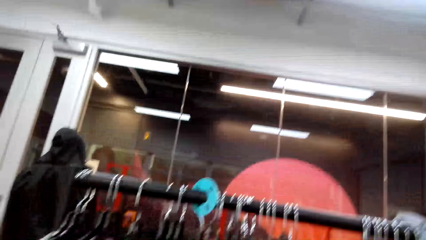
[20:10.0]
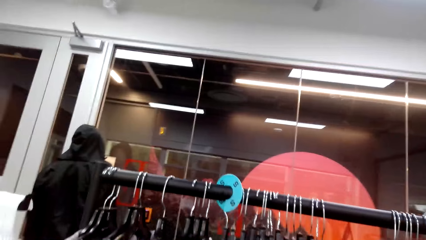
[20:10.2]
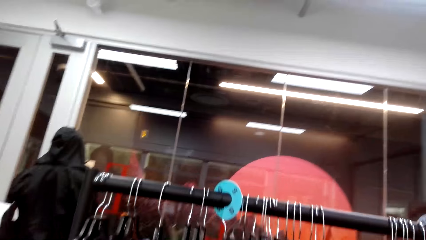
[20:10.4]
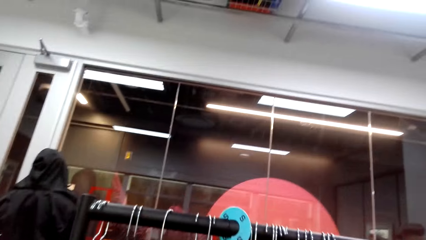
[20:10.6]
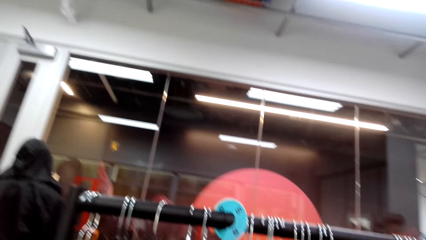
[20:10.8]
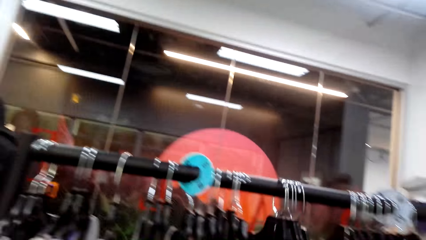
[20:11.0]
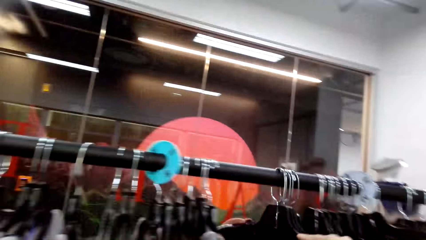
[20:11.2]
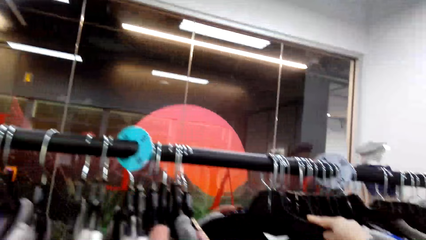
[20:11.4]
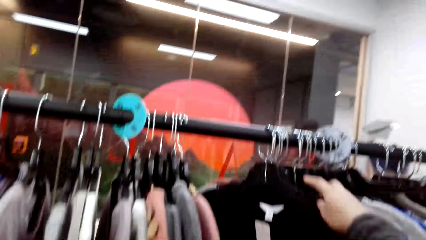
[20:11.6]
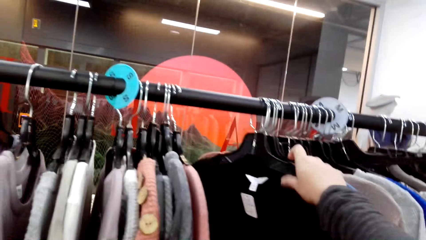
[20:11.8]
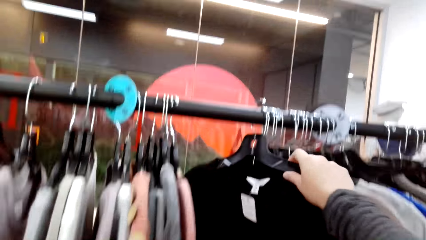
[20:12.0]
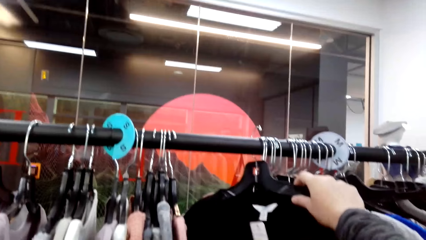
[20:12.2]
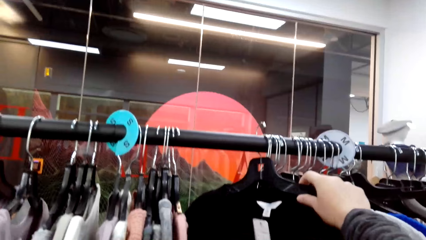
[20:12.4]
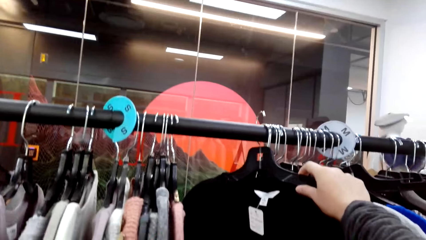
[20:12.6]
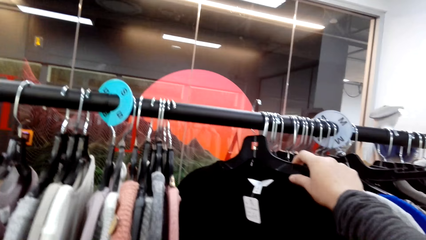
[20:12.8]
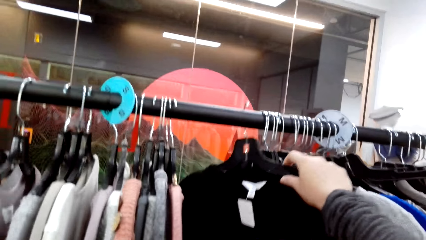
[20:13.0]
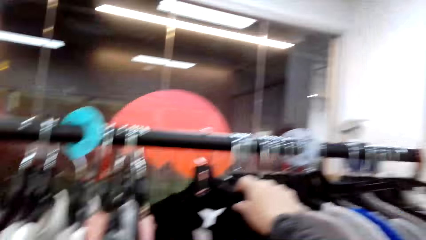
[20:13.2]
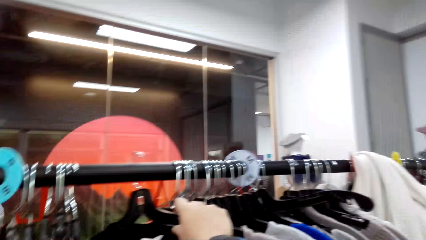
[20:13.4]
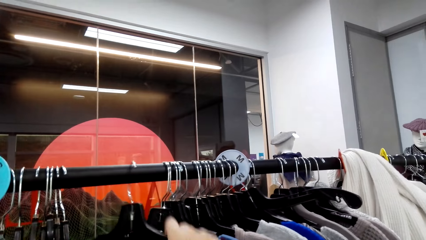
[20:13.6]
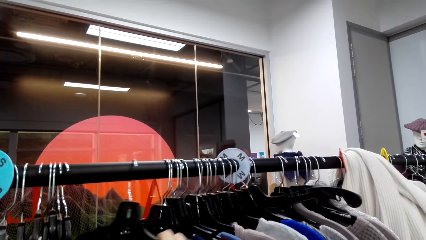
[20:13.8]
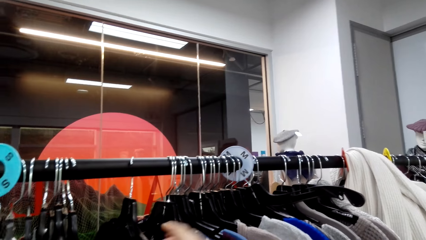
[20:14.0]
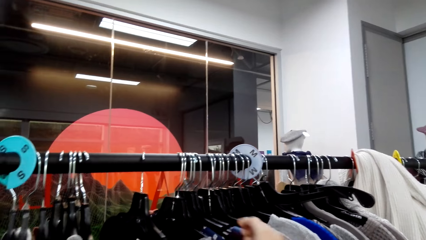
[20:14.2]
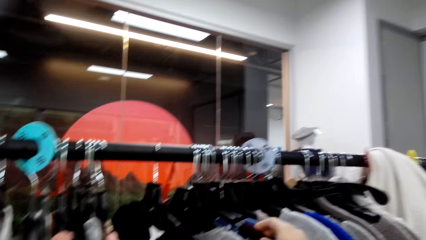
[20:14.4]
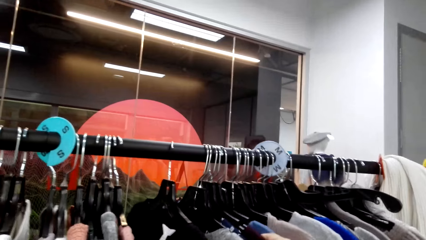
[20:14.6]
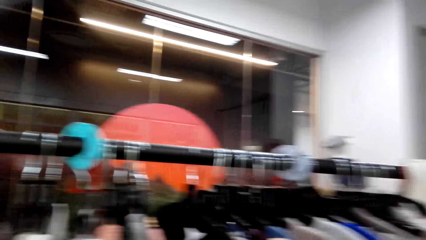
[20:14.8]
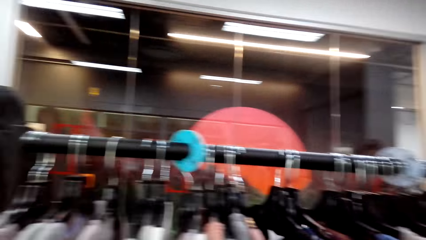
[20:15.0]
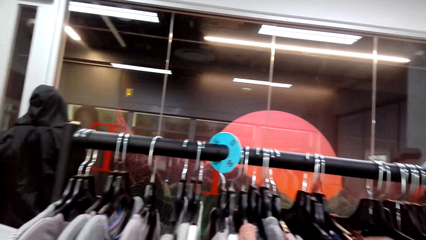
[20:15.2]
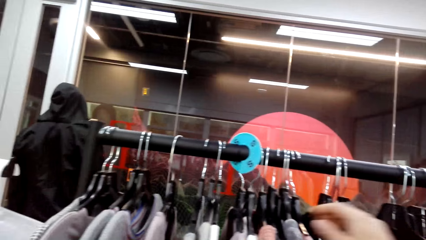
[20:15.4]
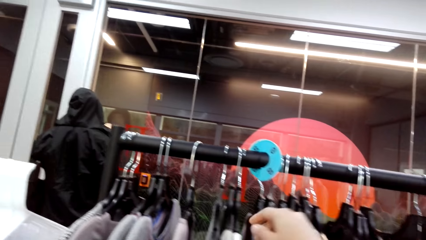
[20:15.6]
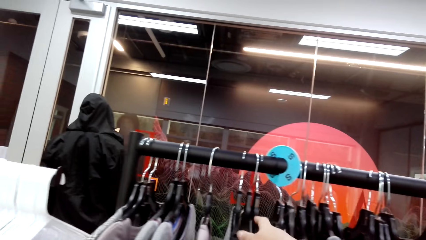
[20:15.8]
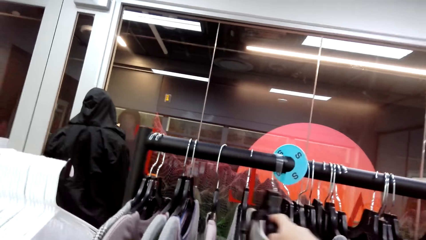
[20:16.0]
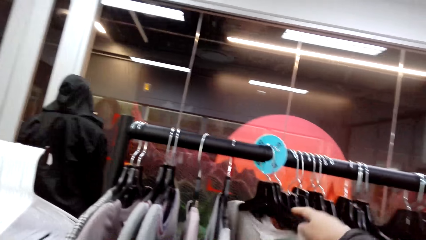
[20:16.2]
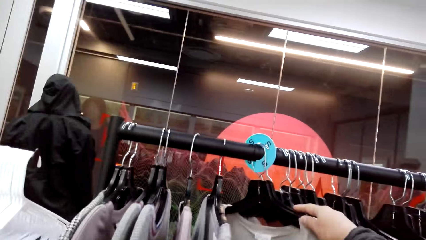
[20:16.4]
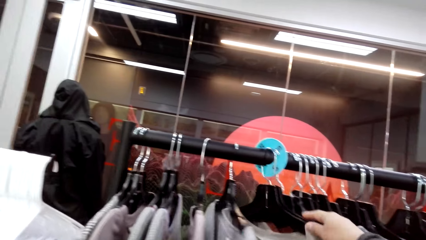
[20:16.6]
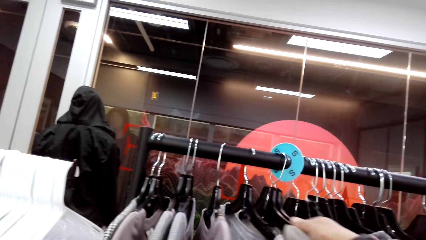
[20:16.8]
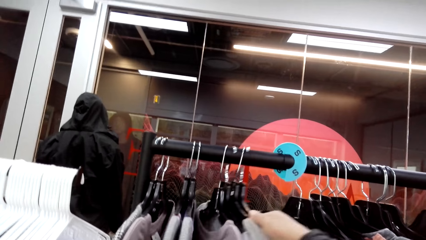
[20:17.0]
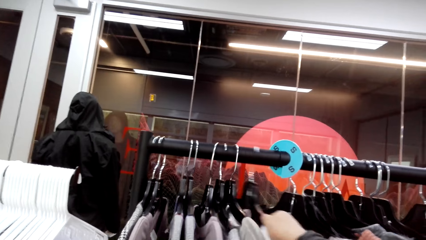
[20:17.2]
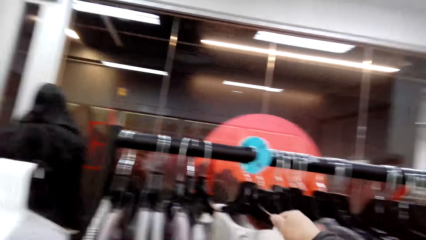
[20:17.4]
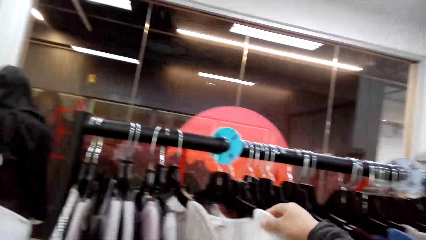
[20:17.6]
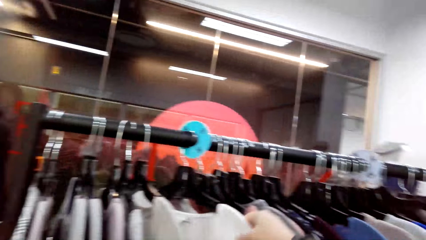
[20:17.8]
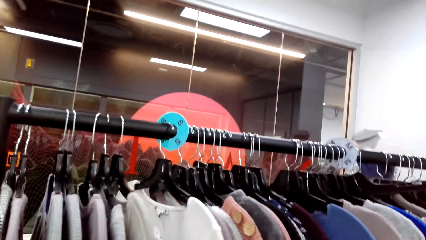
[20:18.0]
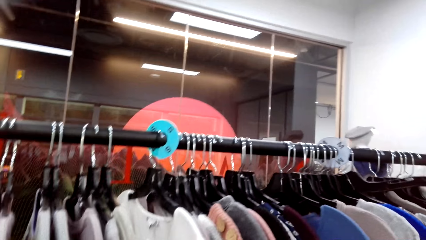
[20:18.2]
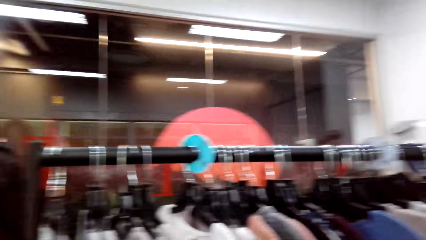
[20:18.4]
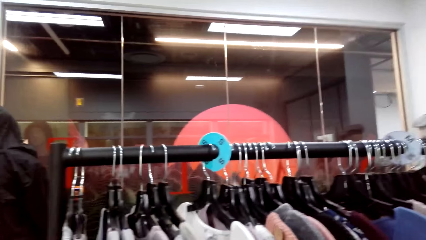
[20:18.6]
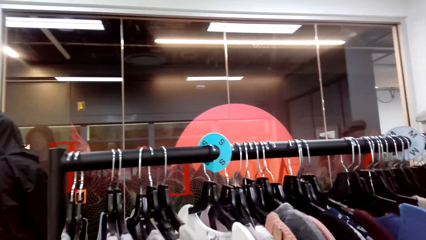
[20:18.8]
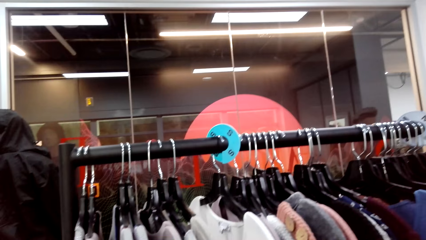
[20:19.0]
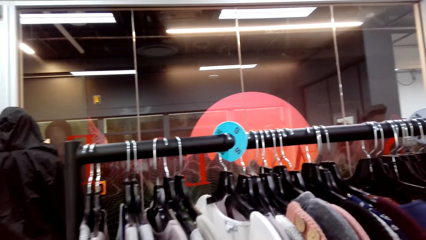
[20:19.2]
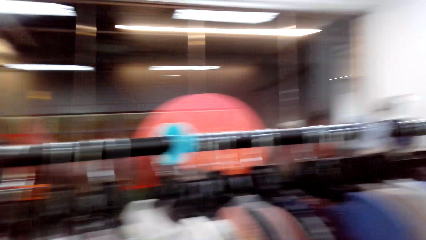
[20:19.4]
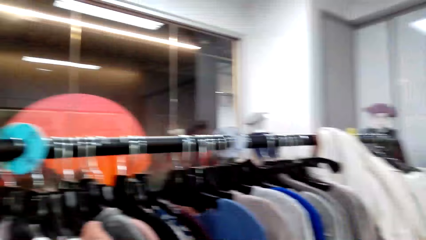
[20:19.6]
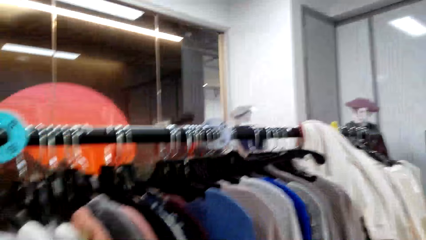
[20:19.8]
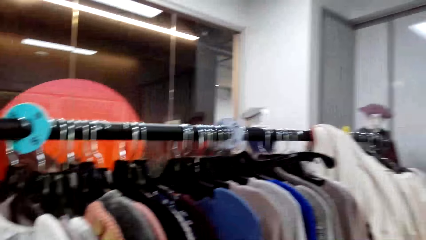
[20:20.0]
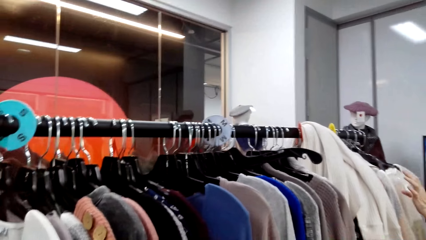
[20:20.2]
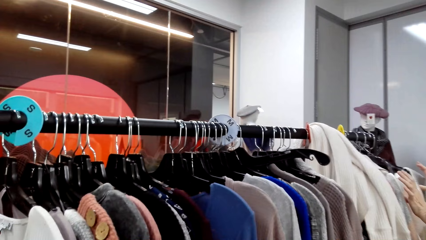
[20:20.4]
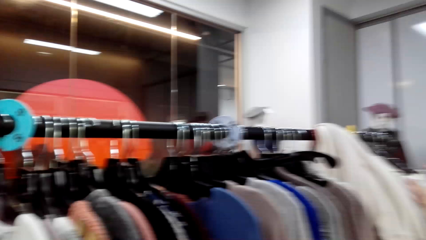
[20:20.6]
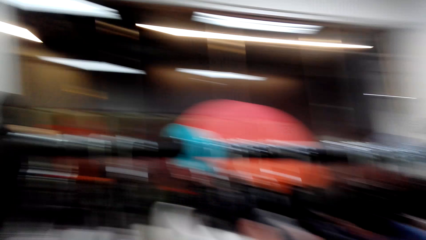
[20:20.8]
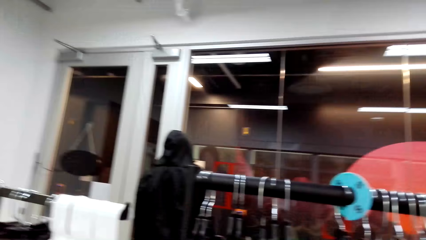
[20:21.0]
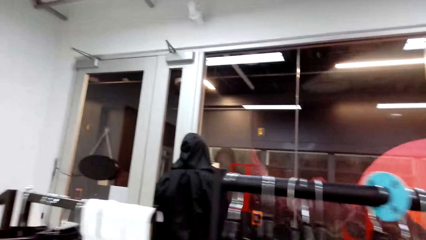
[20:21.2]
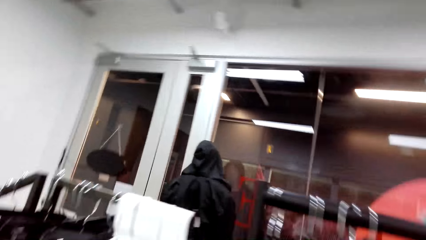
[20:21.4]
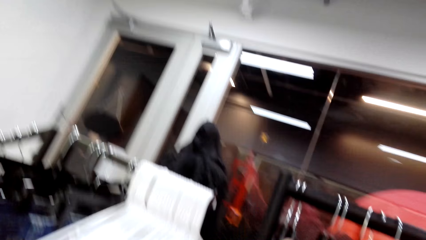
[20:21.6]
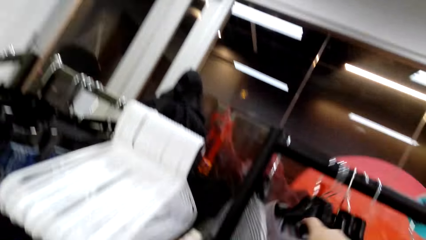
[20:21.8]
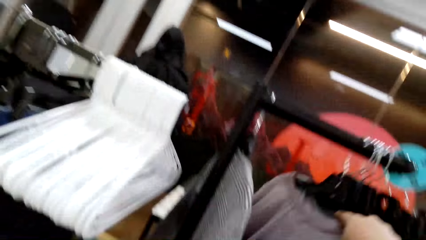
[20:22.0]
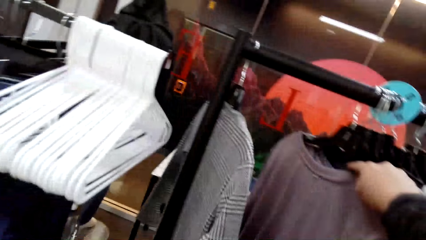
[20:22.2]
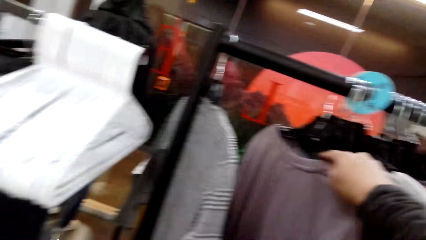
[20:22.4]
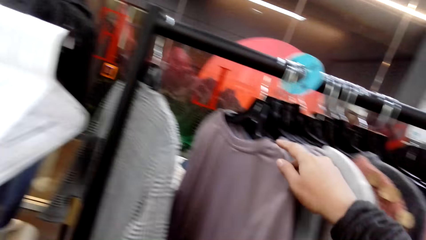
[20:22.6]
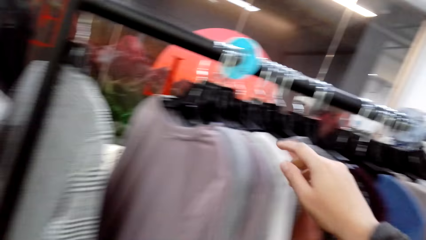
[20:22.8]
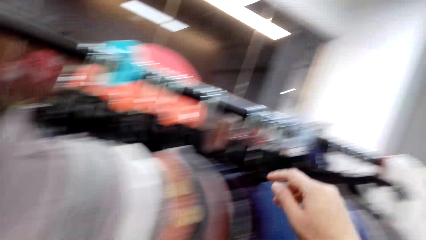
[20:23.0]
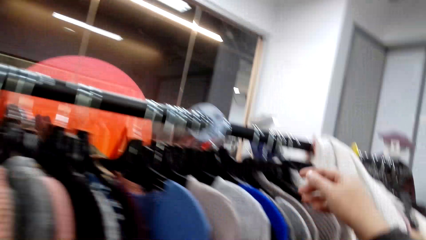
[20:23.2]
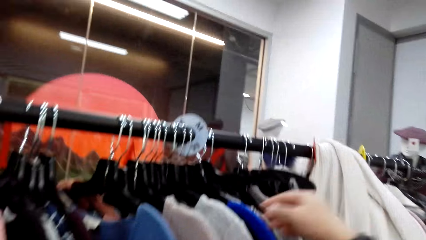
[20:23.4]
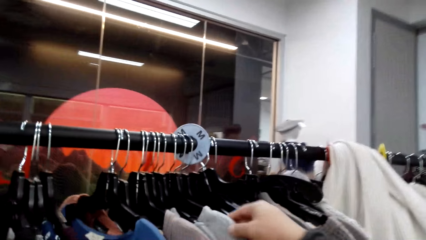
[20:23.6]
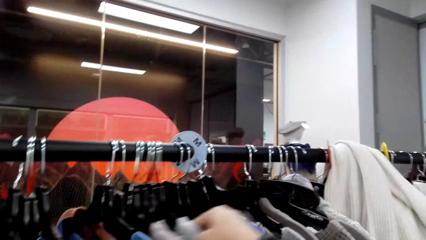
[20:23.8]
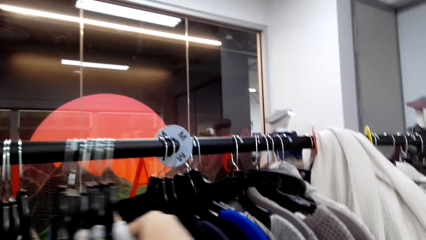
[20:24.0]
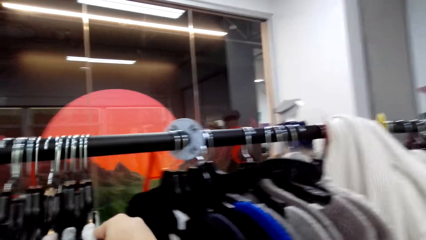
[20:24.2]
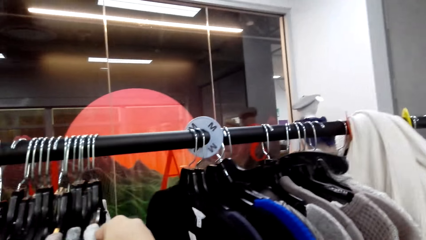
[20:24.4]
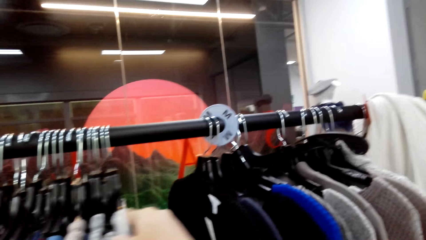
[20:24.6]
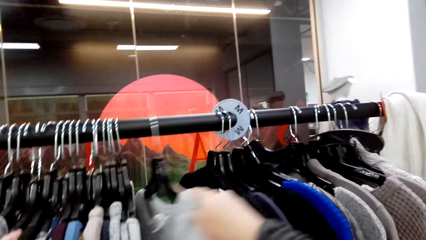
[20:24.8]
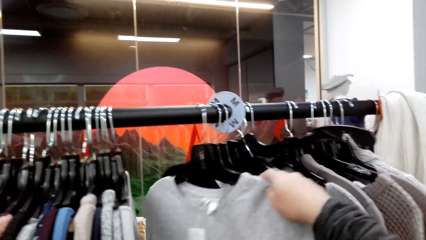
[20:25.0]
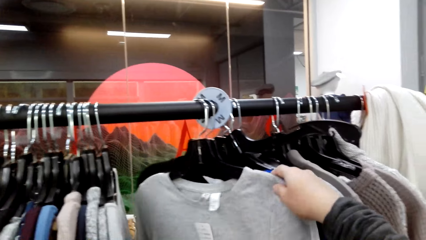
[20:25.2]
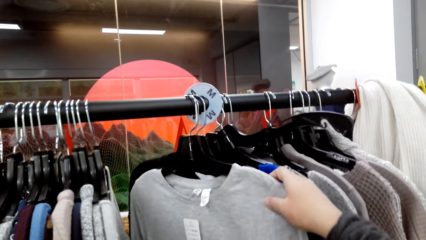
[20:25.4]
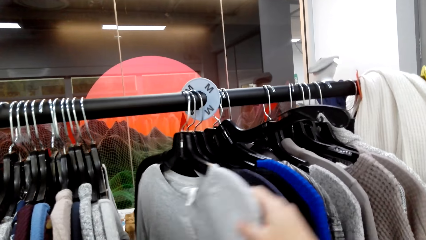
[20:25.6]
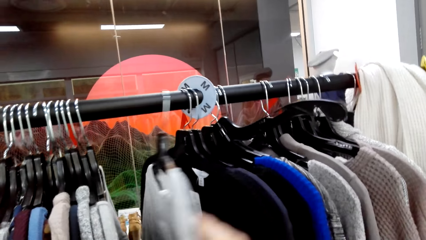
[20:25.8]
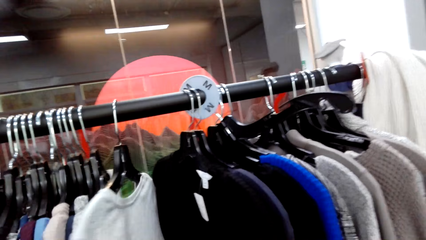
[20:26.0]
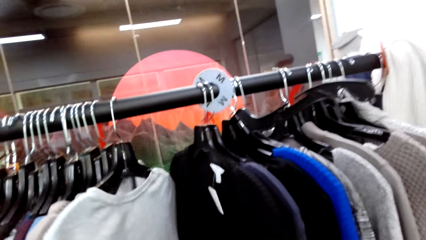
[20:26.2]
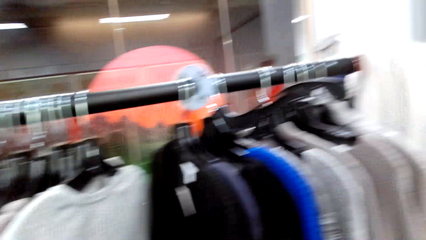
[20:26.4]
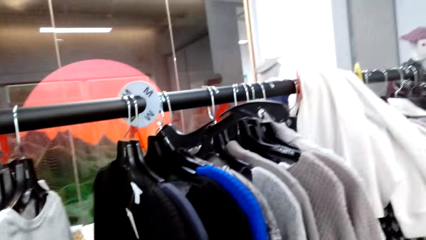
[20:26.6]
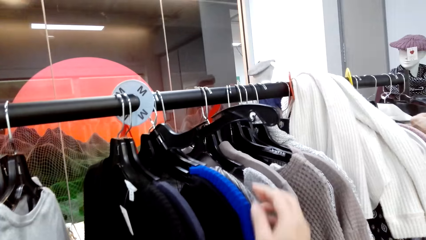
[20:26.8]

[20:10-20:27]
The camera wearer moves apparel. They move the apparel repeatedly.
